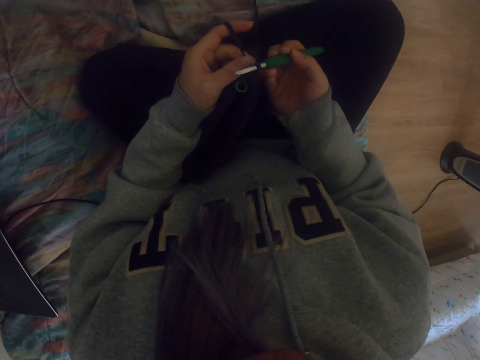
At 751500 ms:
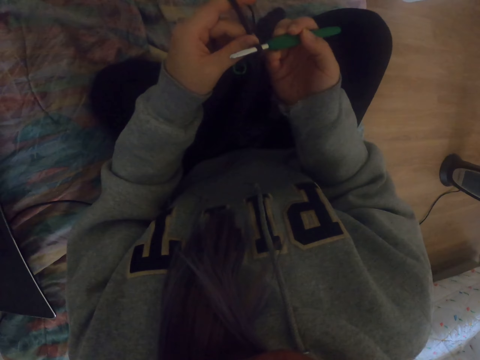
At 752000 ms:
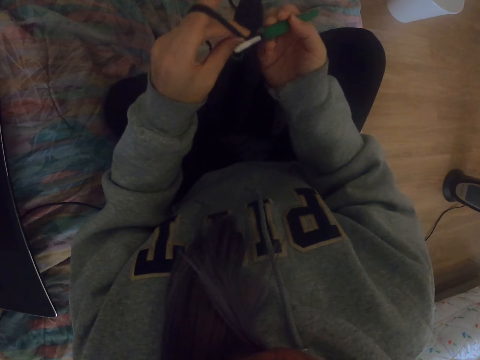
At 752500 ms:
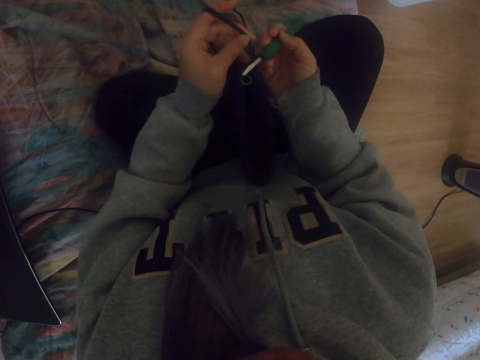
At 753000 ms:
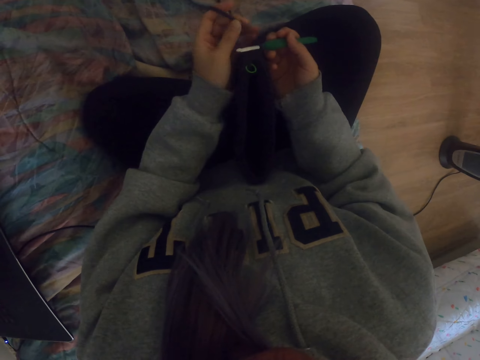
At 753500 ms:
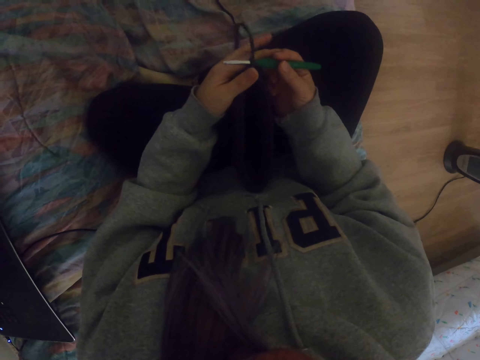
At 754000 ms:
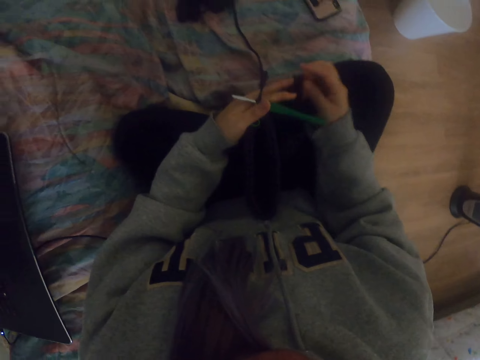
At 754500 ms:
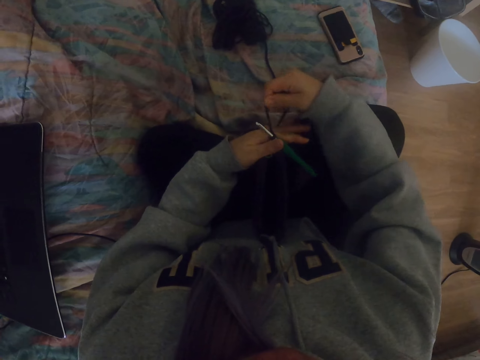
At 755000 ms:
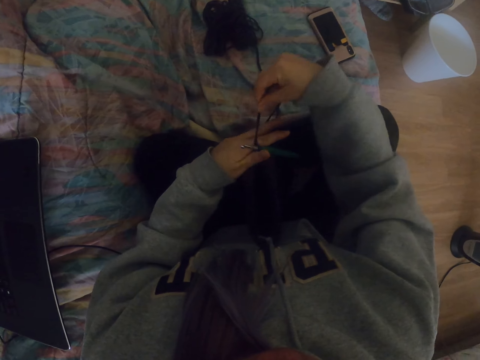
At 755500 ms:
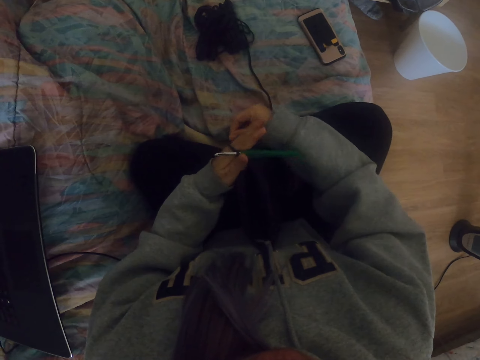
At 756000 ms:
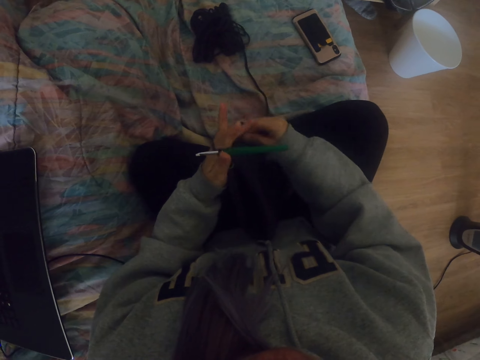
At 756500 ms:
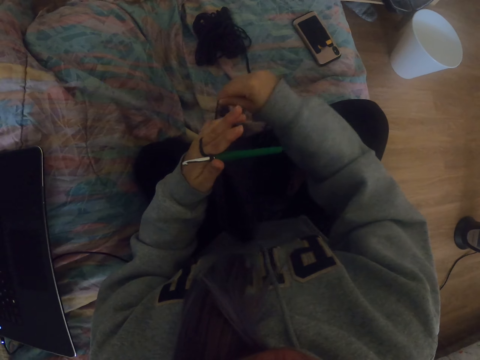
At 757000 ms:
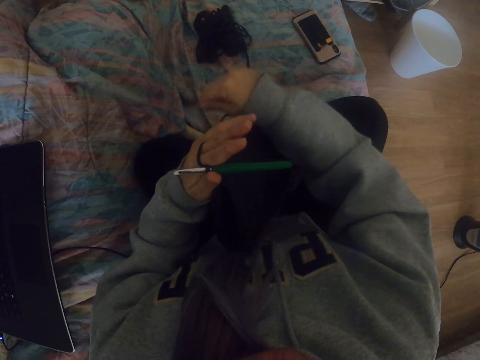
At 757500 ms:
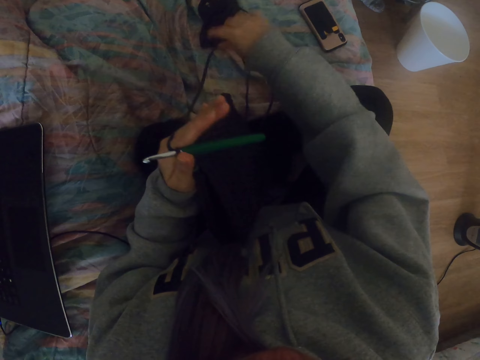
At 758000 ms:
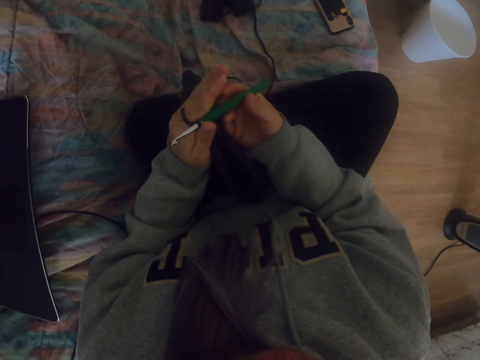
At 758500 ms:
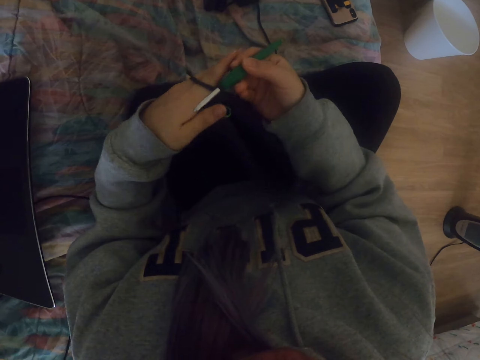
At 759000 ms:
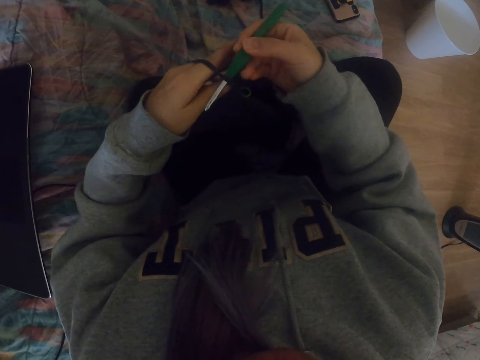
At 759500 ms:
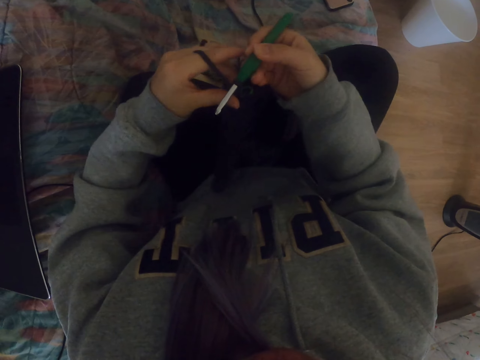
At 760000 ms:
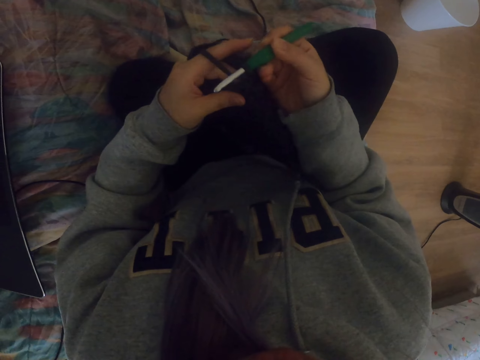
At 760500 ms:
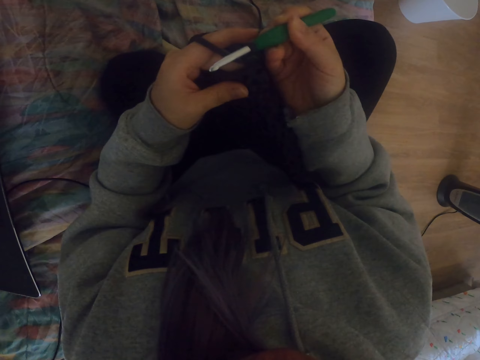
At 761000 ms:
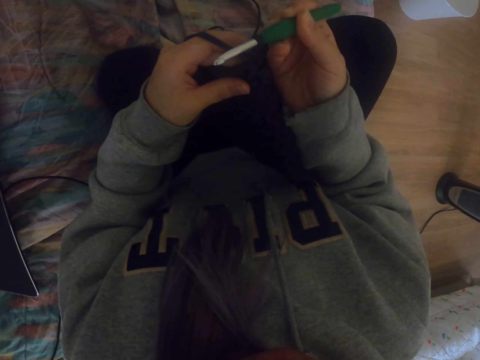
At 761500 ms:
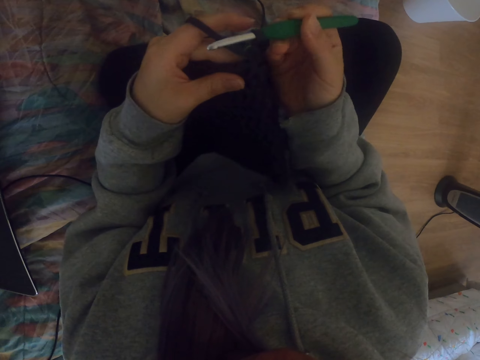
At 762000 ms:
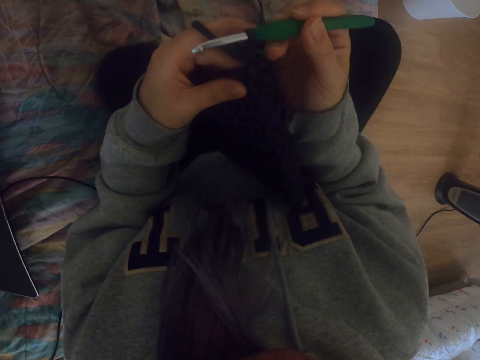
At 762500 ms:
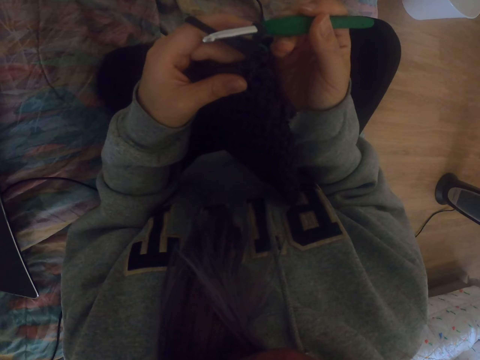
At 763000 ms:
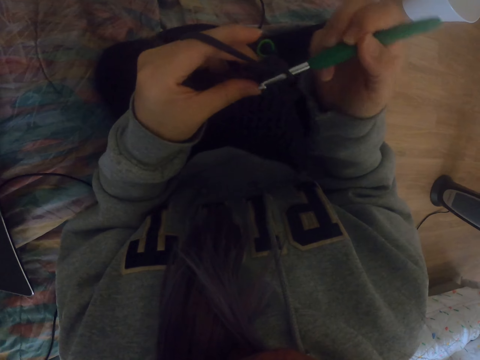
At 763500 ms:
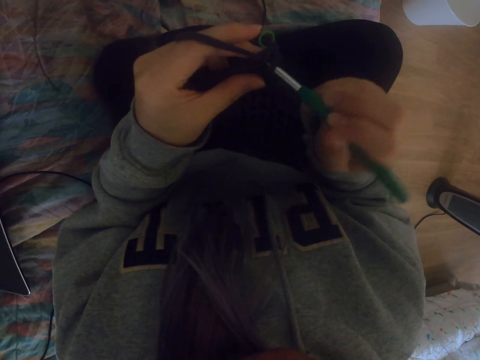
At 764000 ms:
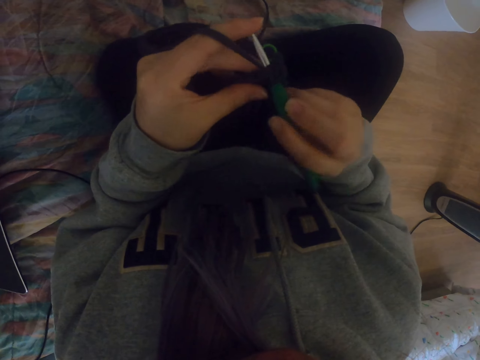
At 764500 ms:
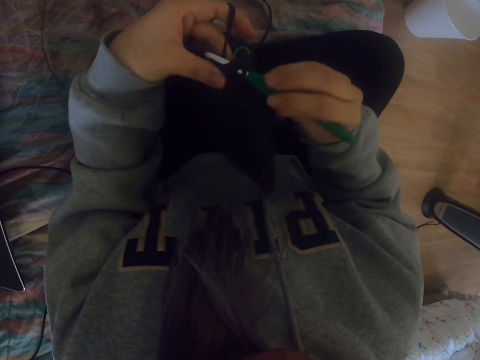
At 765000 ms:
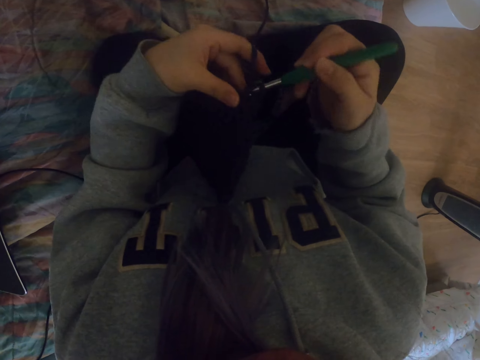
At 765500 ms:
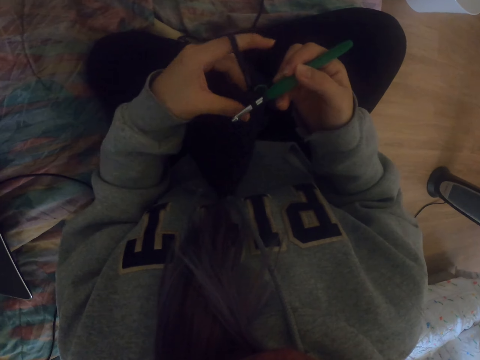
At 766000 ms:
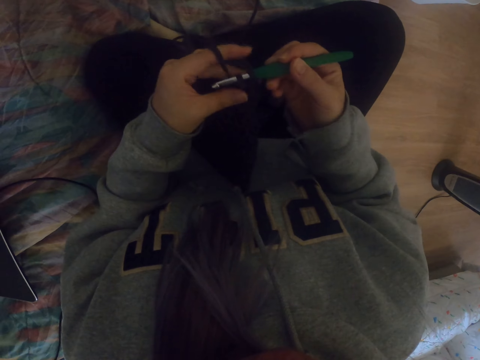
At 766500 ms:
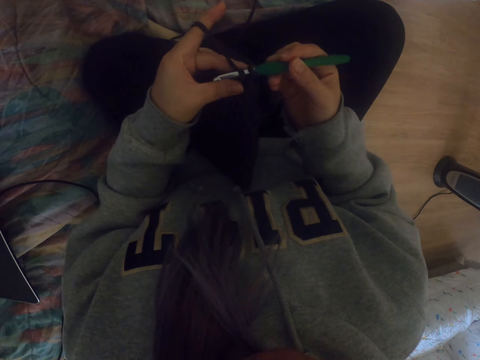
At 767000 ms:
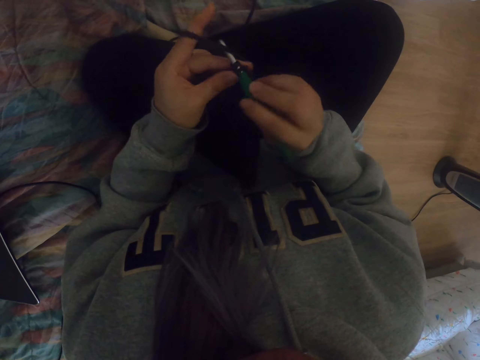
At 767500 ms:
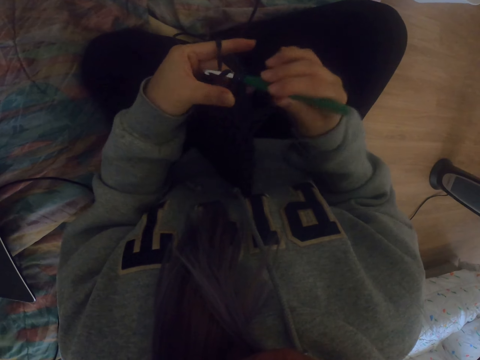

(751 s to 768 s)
The camera wearer adjusts the fabric case. They adjust the yarn on the fingers. They hold the yarn. They hold the crochet hook. They knit a crochet with the crochet hook. They look at the crochet hook. They knit the fabric.

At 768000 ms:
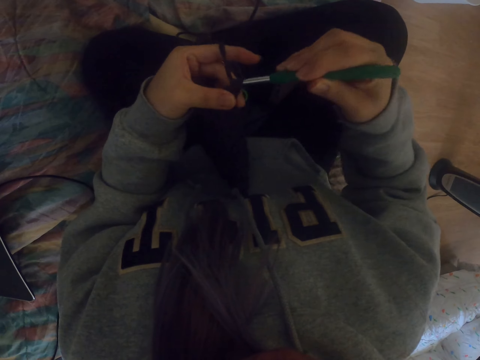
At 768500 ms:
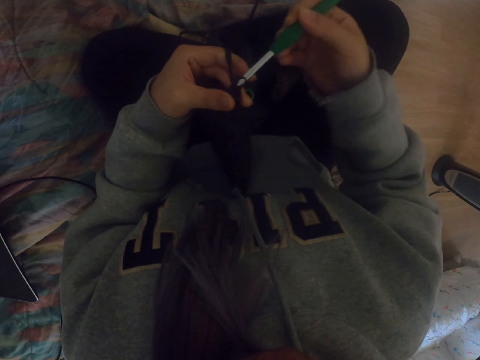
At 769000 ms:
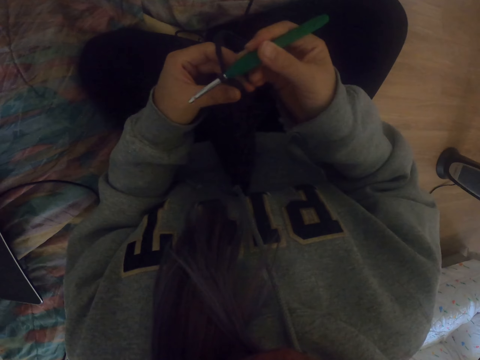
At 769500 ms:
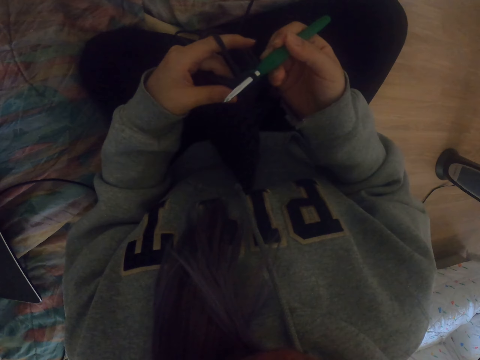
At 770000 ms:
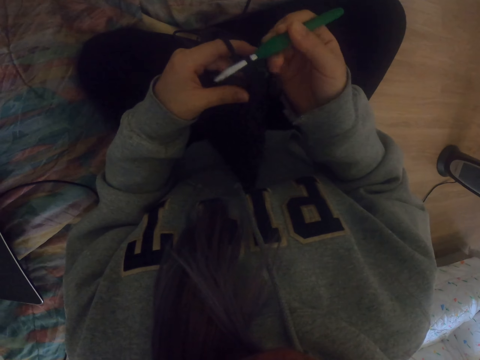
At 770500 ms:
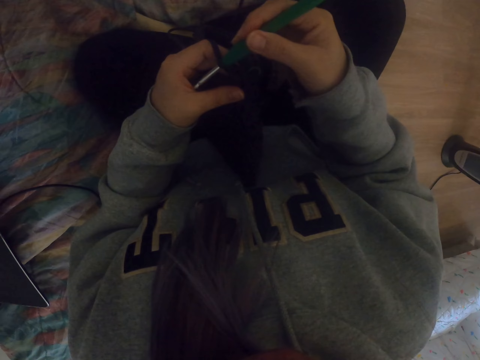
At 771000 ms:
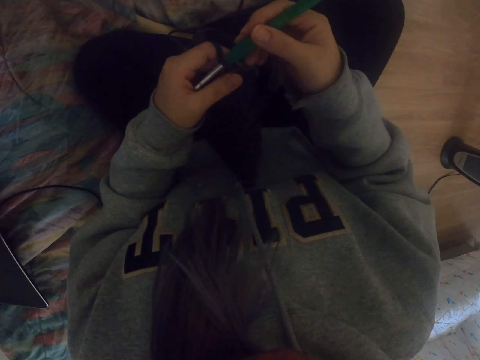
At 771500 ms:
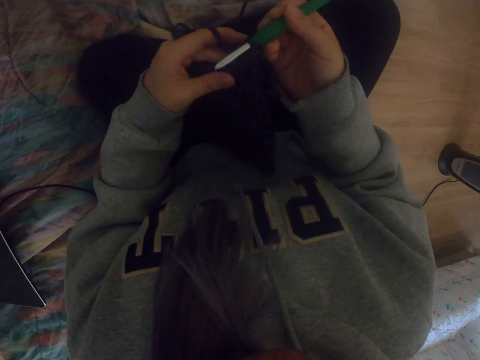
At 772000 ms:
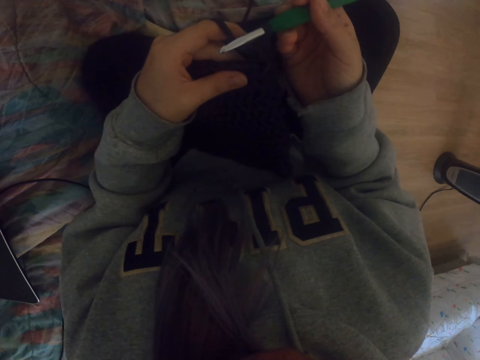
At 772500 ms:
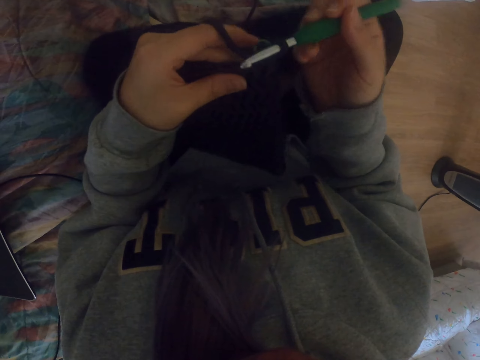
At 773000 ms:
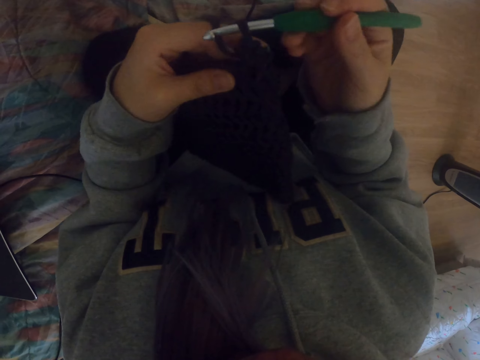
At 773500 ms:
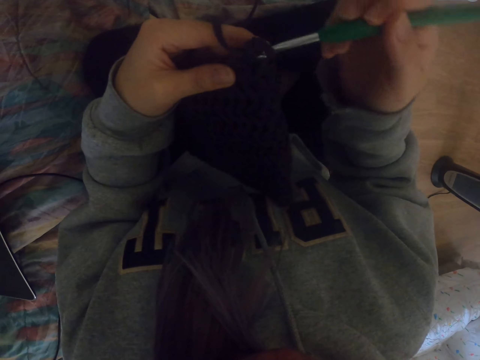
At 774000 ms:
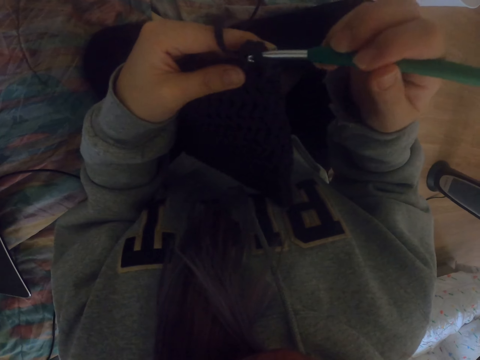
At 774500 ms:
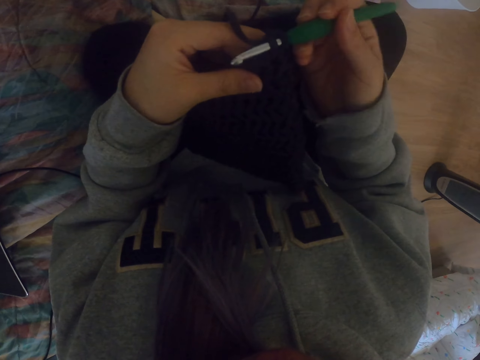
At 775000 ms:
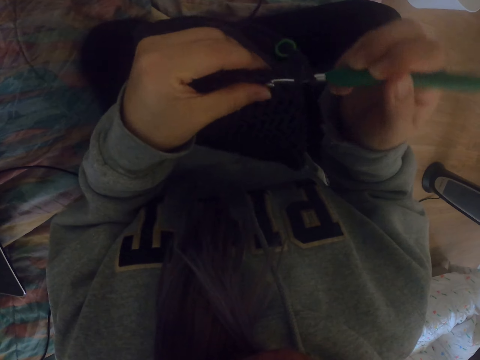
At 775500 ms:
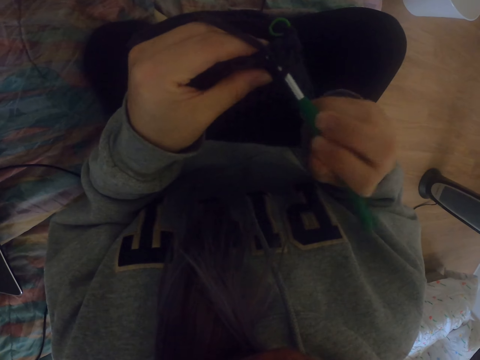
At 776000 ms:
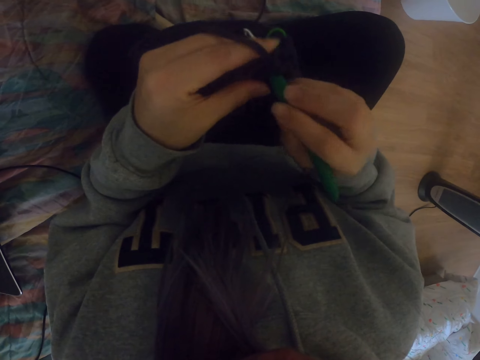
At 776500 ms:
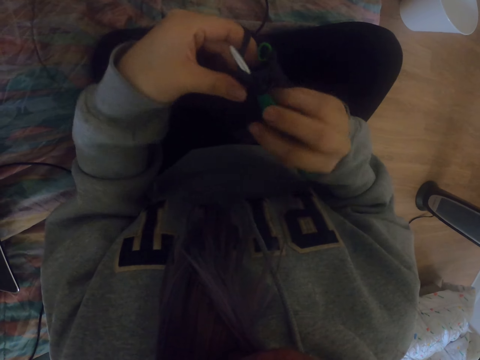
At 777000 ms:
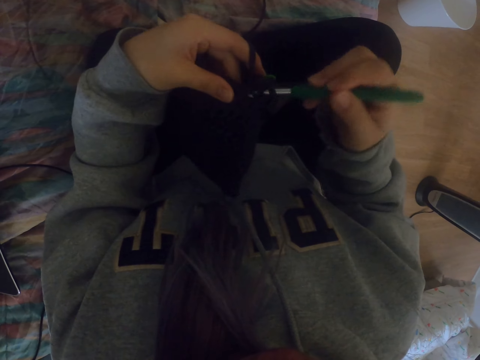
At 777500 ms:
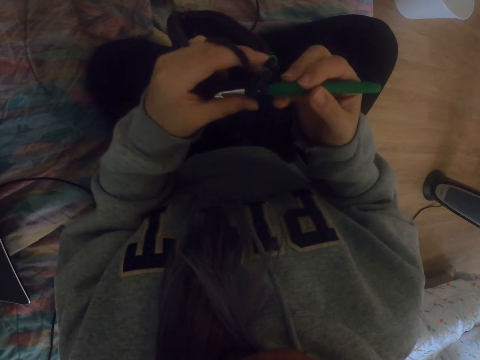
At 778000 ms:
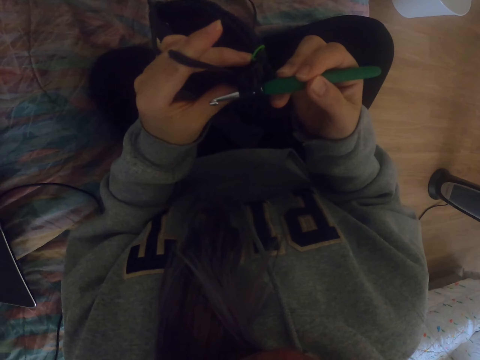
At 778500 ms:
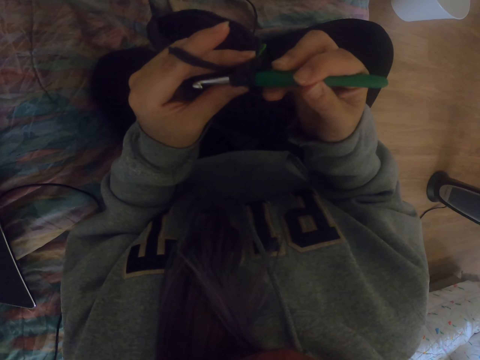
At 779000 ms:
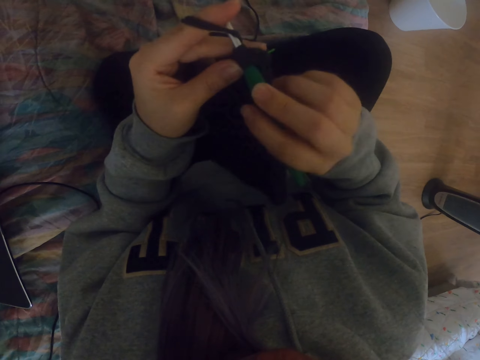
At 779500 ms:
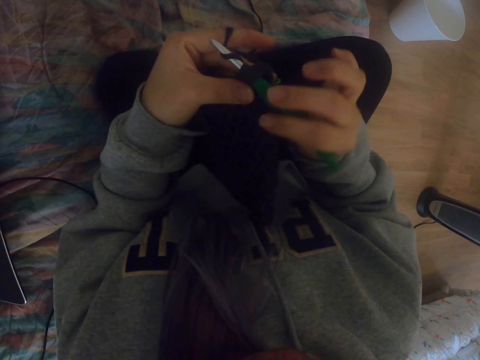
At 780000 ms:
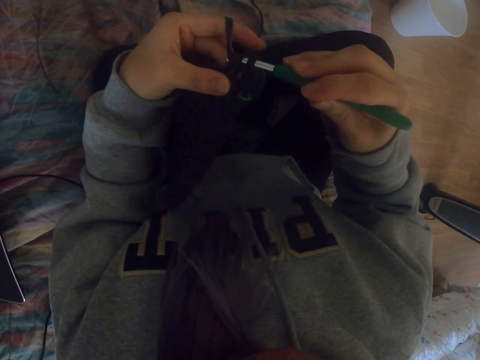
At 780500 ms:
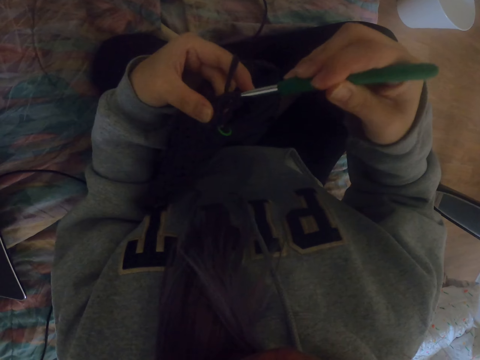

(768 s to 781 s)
The camera wearer looks at the fabric. They knit the fabric case.
